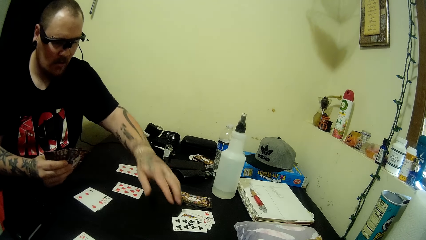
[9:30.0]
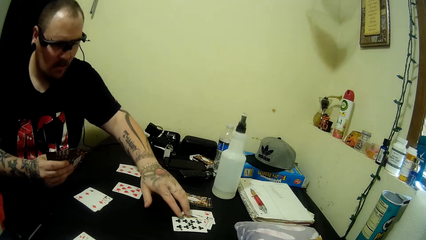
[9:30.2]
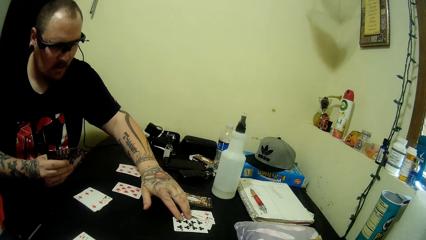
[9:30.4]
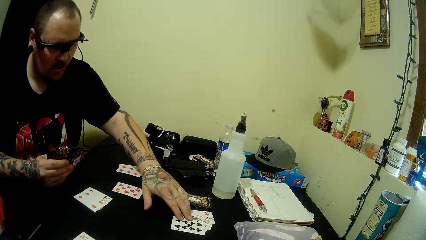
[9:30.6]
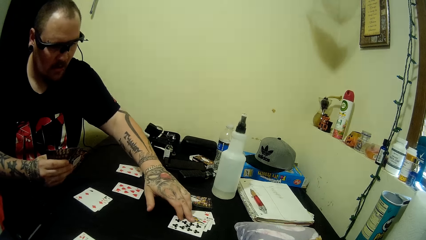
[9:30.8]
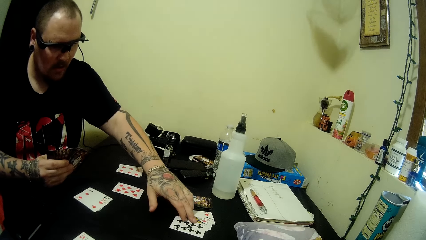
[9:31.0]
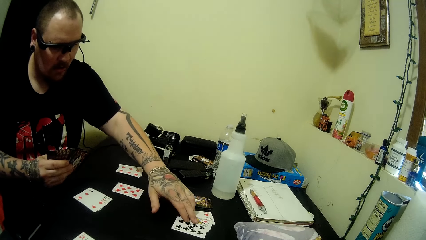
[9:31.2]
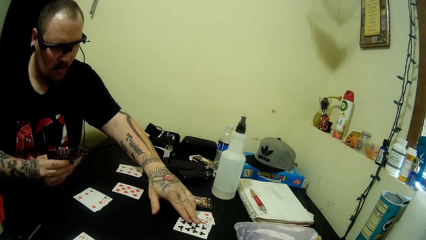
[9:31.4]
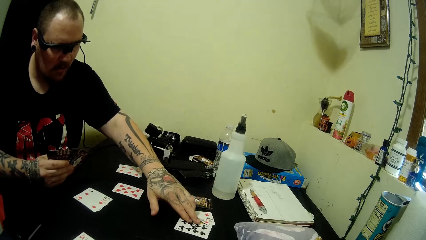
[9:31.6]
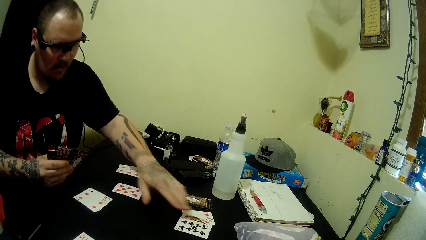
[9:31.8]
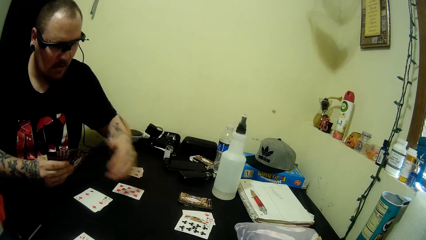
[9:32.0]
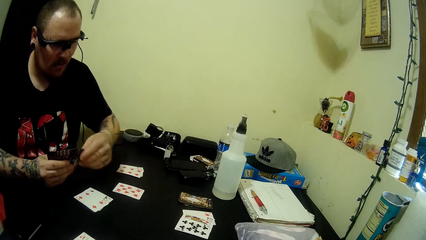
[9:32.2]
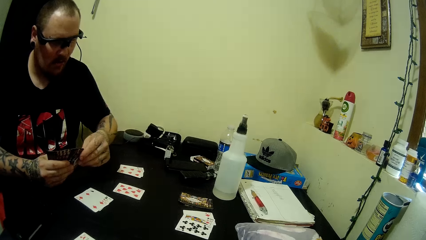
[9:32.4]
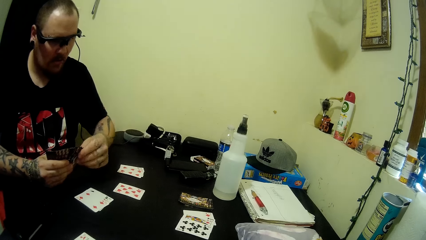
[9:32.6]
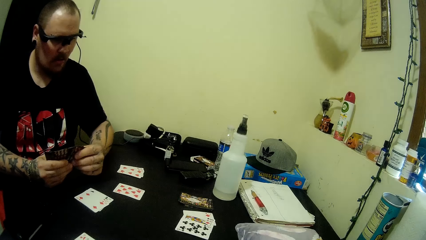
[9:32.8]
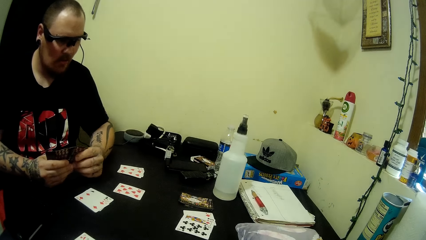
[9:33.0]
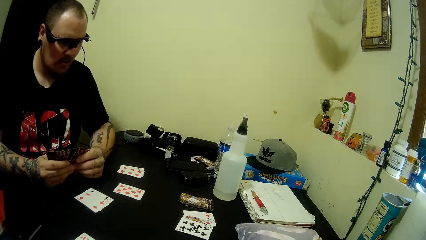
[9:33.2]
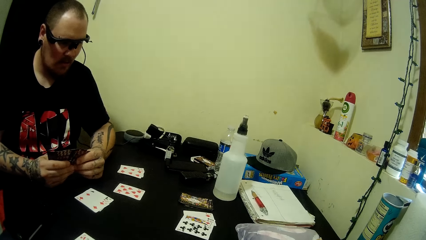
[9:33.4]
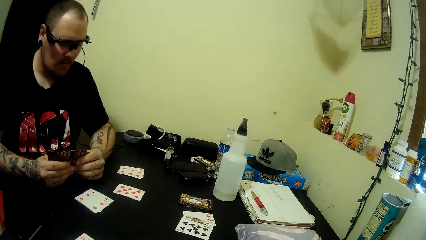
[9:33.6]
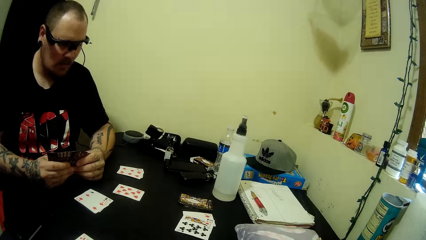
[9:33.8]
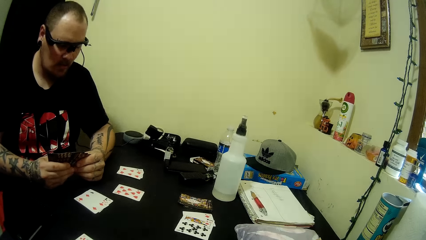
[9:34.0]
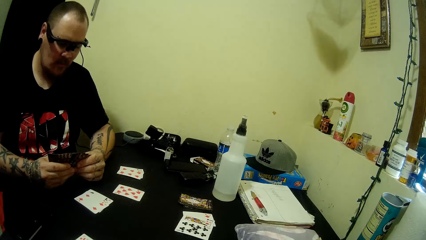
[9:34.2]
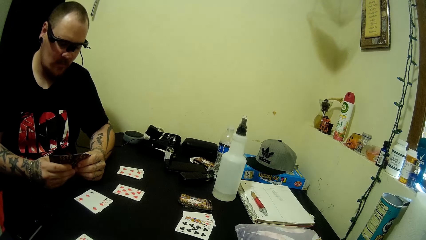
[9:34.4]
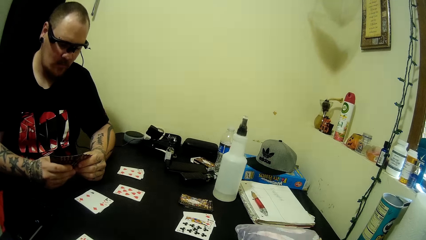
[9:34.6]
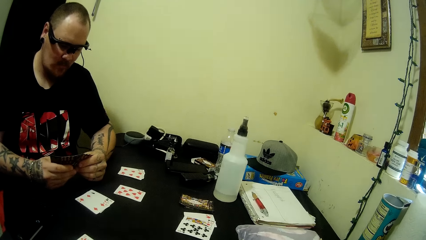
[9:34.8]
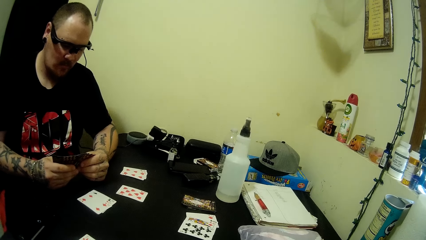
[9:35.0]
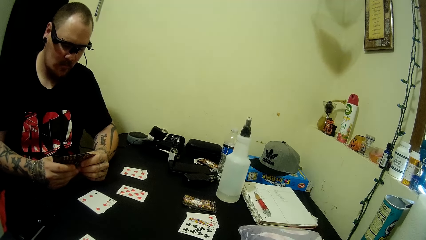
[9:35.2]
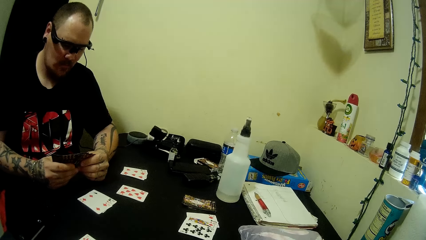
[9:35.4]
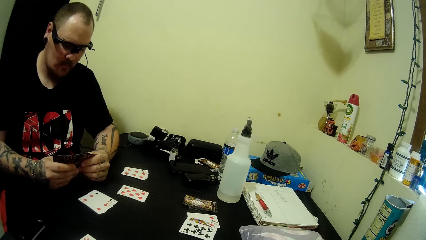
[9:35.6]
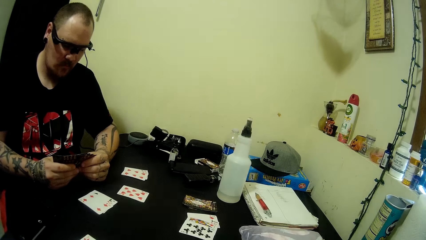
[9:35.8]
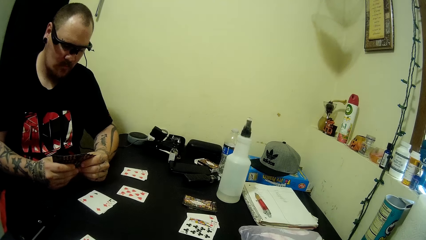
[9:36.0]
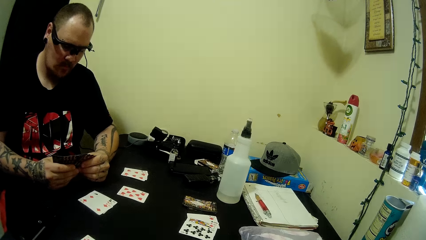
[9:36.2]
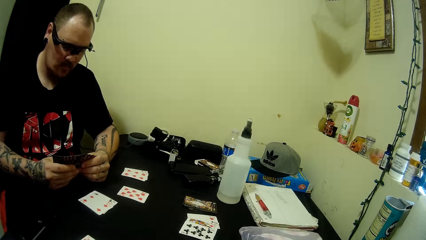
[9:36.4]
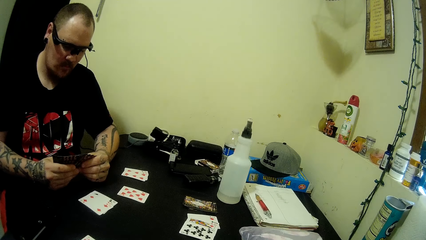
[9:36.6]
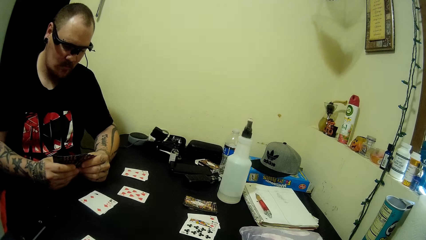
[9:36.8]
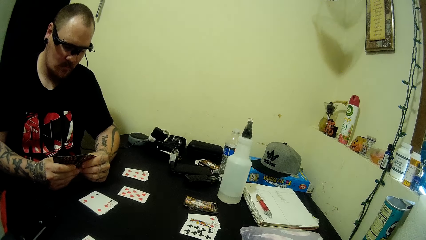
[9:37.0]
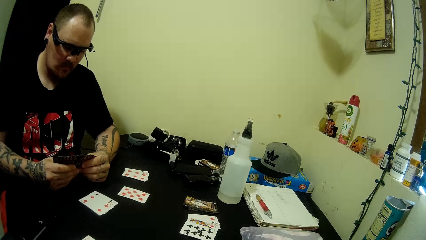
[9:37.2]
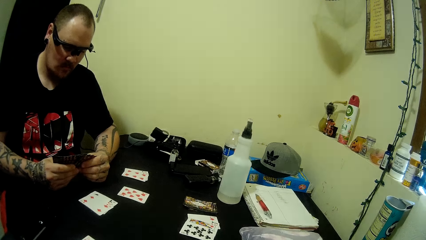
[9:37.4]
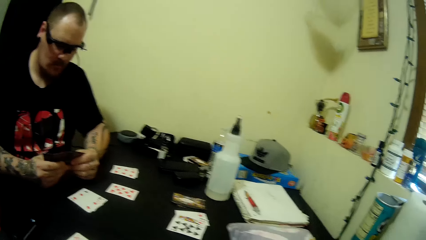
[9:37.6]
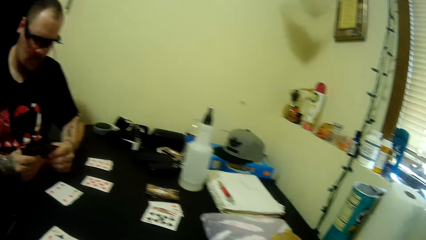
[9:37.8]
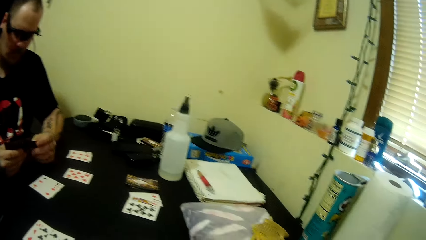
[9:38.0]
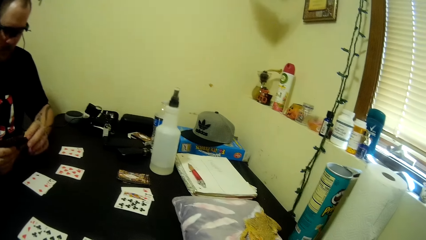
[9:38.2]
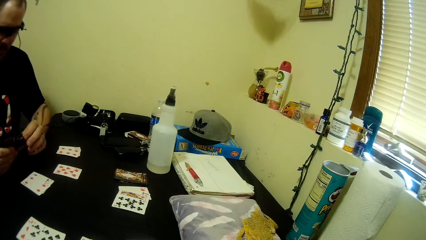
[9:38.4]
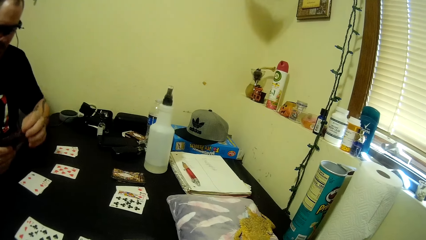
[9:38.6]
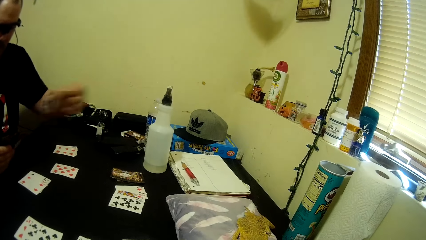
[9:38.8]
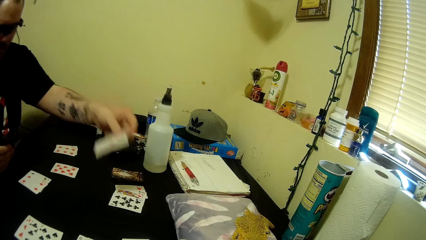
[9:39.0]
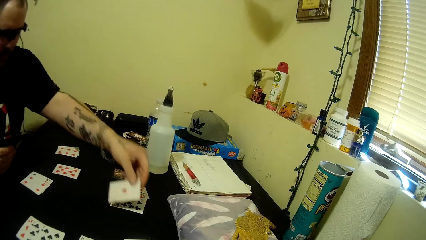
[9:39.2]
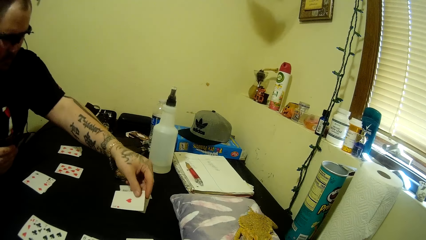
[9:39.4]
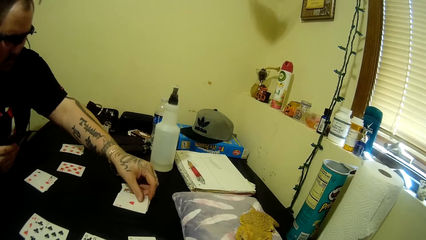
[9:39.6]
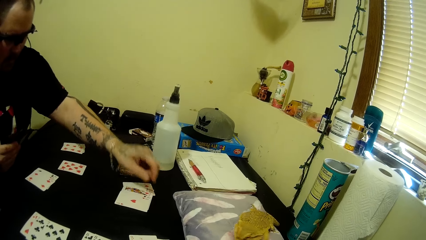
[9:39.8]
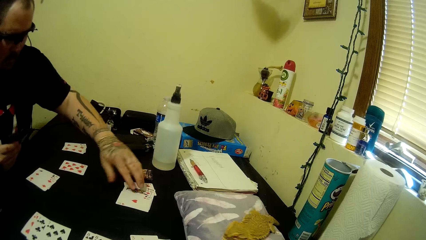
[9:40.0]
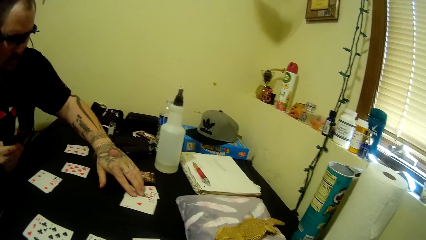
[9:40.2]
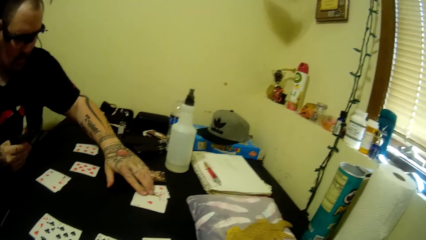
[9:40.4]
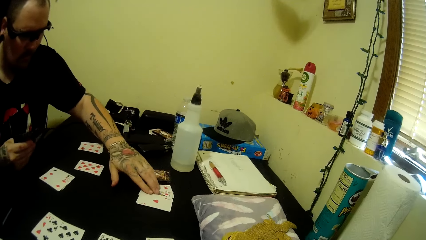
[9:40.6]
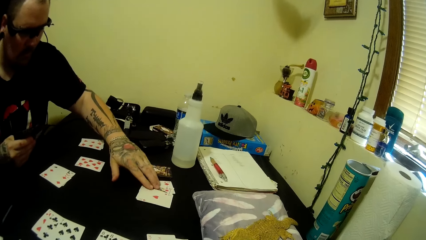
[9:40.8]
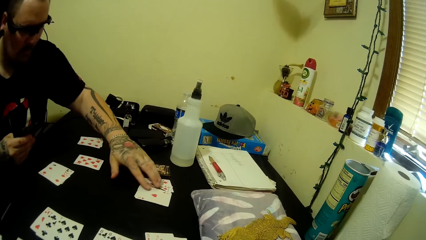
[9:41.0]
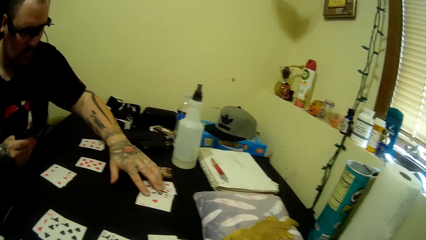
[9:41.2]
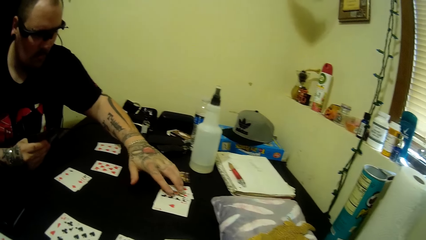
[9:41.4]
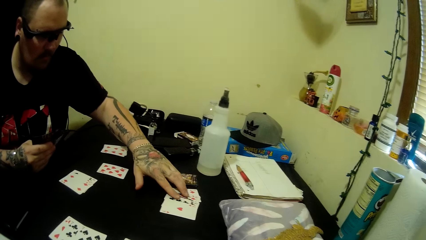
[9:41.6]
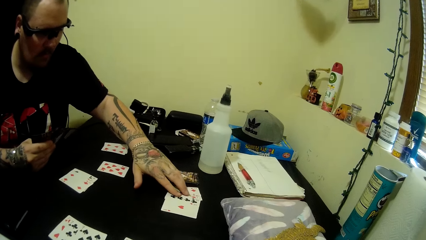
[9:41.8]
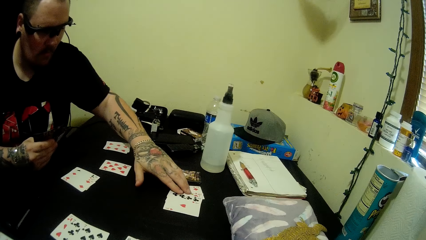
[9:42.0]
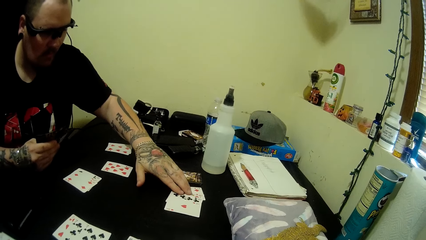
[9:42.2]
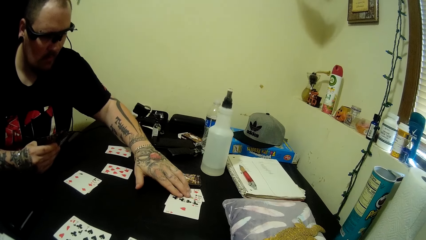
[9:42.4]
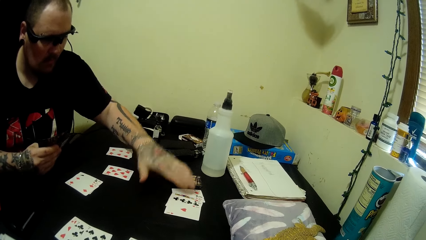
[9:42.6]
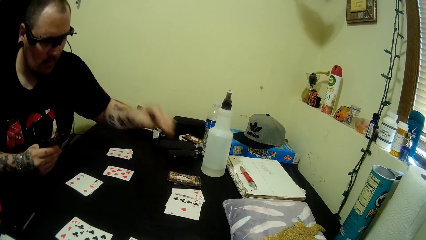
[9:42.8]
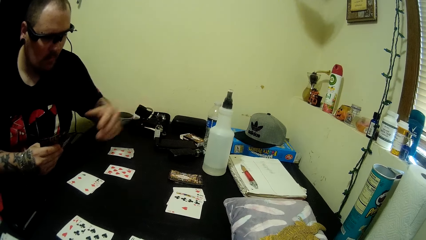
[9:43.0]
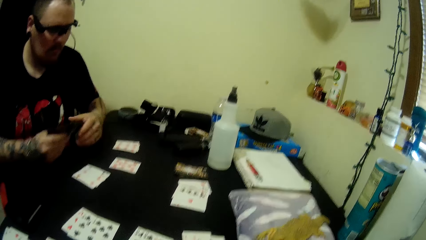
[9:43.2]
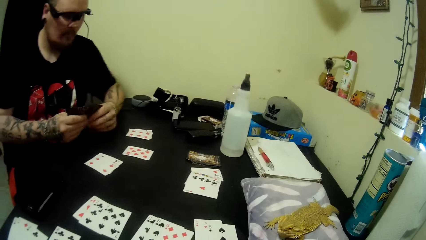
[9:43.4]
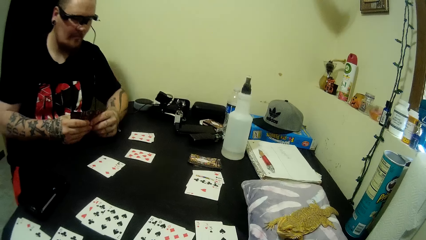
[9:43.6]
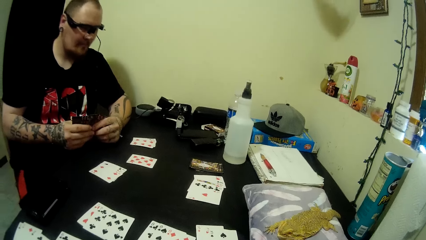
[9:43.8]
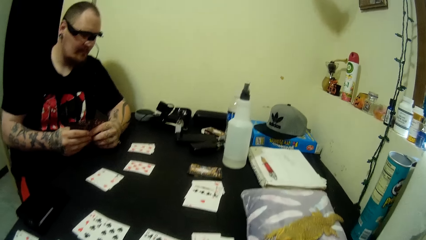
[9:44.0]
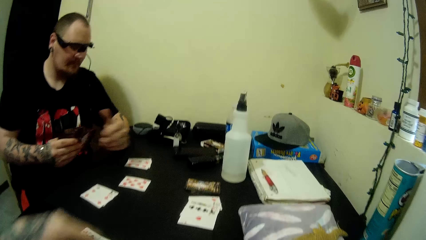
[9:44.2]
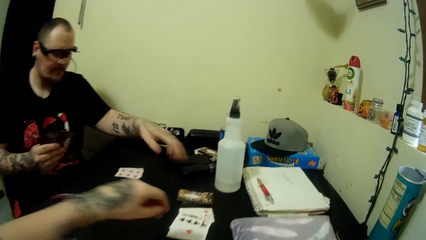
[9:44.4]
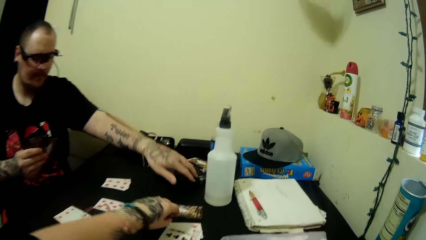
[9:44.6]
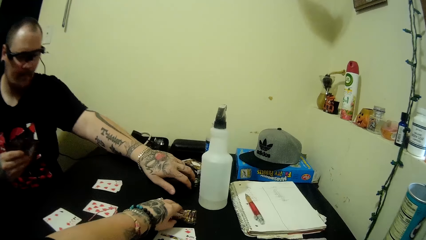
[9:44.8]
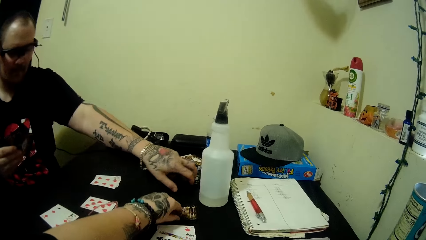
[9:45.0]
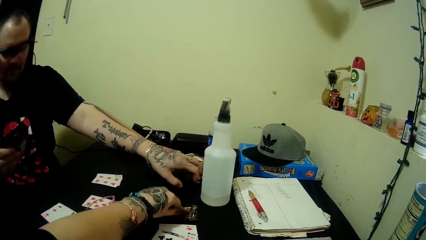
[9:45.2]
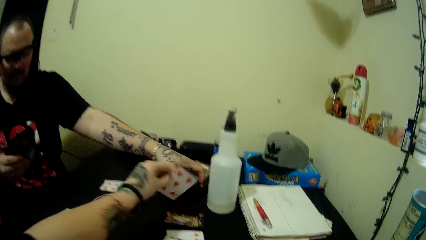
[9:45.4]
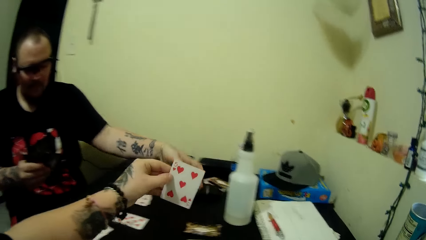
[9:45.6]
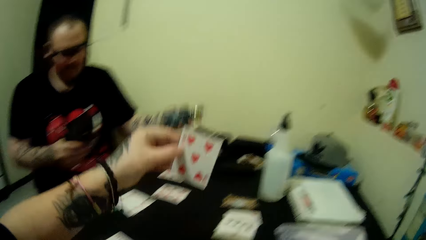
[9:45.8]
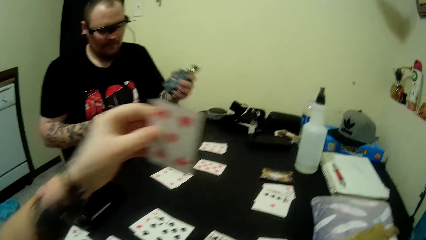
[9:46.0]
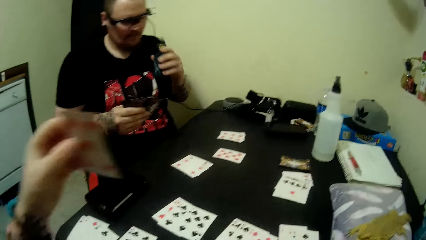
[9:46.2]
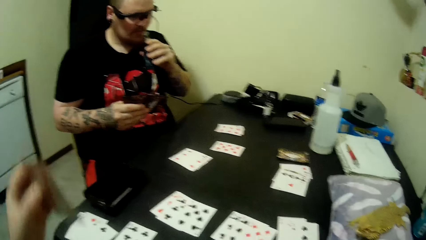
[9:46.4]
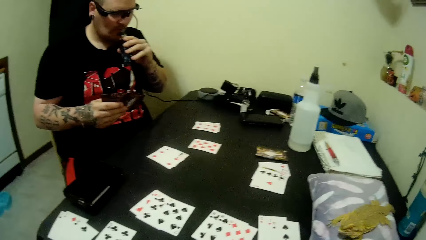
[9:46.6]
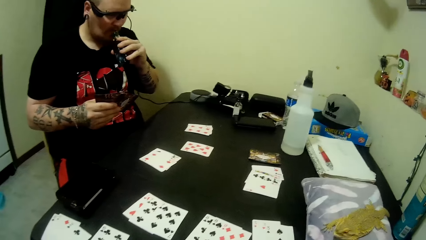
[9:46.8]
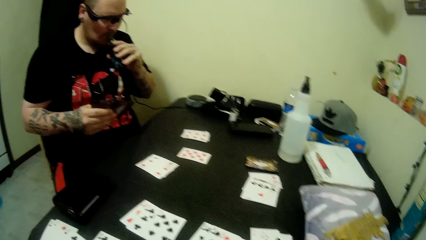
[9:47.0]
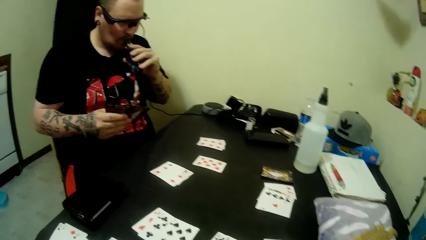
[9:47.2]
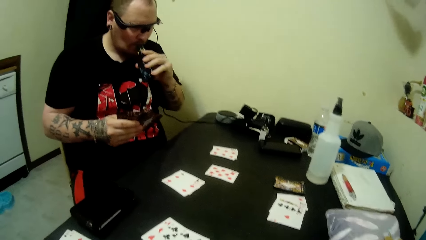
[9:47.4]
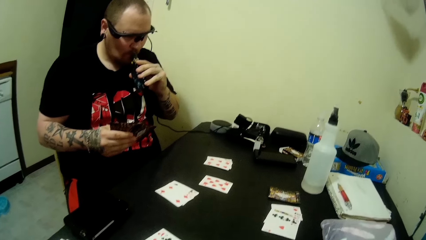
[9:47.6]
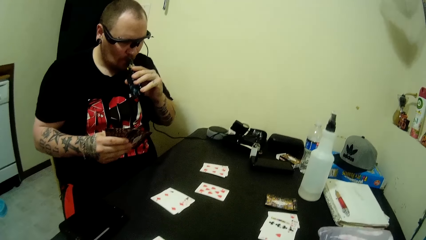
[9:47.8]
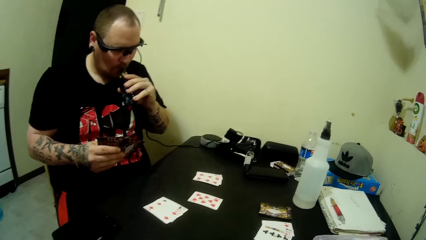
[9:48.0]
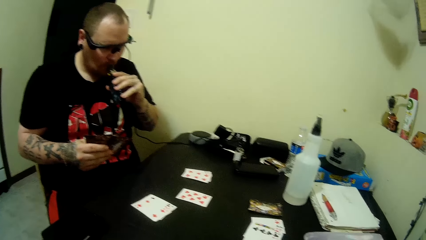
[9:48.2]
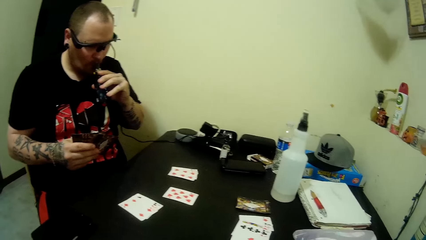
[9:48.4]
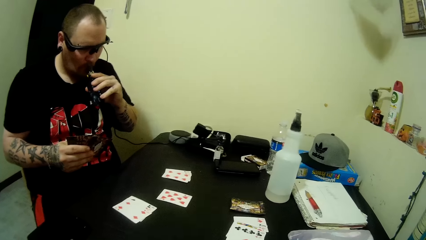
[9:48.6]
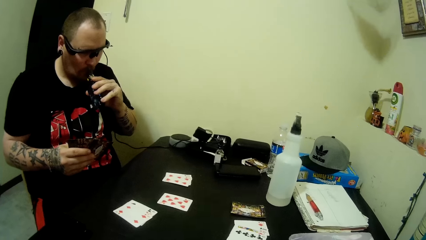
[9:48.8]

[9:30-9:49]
A man moves the cards on the table and checks the cards on the table with his hand. The man looks at the cards on the table, holds the cards in hand with both hands, looks at the cards at hand, pulls a card, plays a card on the table, and holds the cards on the table. The camera wearer talks to the man. The man checks the cards on the table with his hand, looks at the cards at hand, holds the cards in hand with both hands, and looks at the cards on the table. The camera wearer picks a card from the table. The man picks up a small bottle from the table. The camera wearer looks at the card and looks around. The man sniffs from the bottle in his hand.
